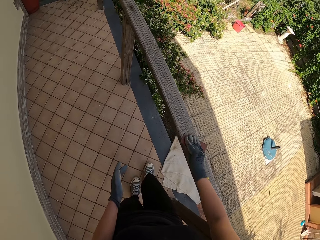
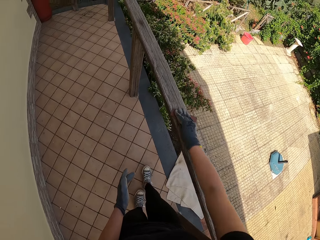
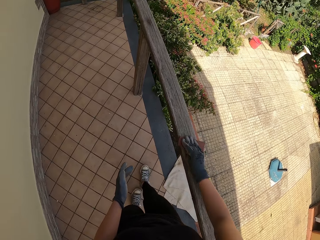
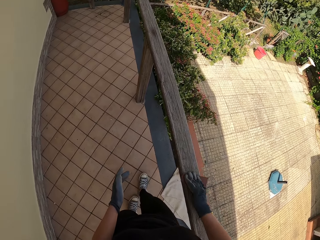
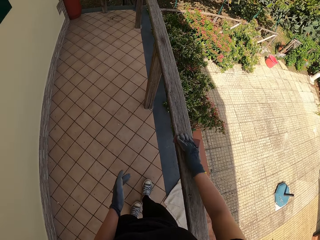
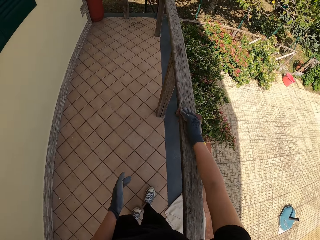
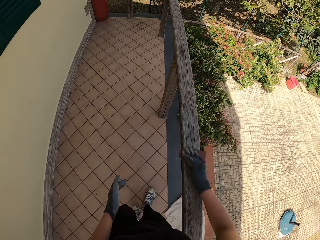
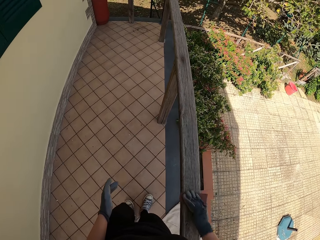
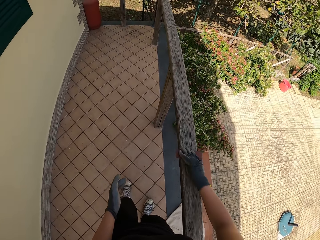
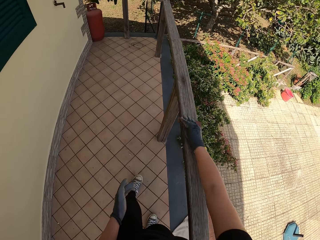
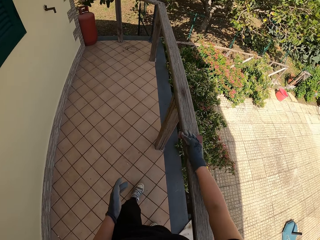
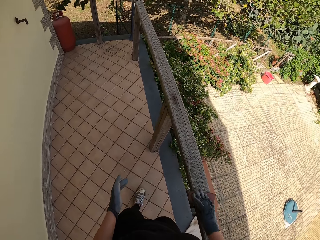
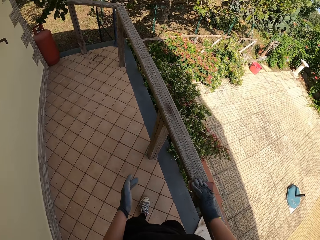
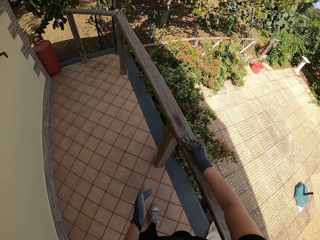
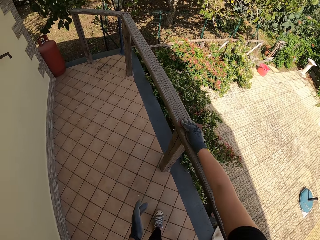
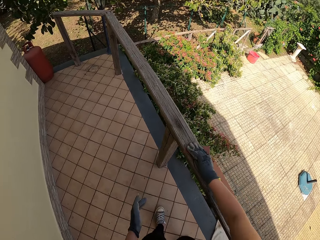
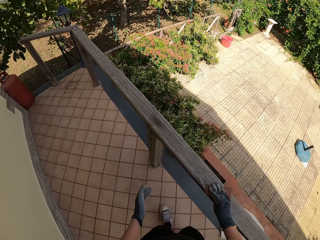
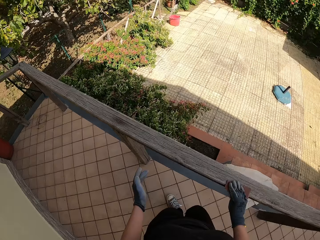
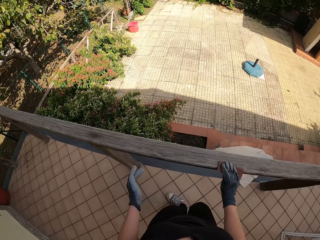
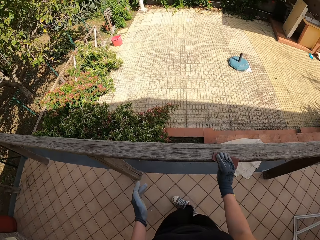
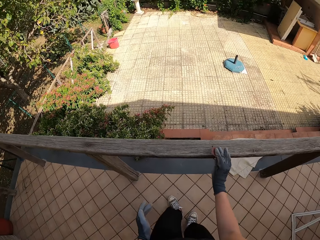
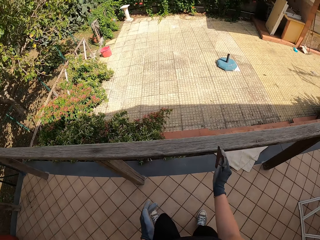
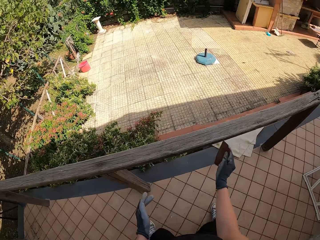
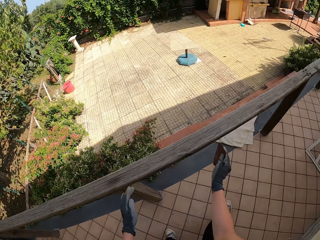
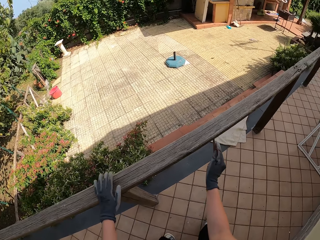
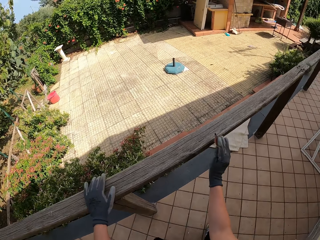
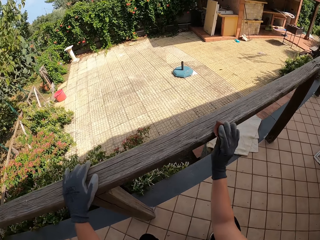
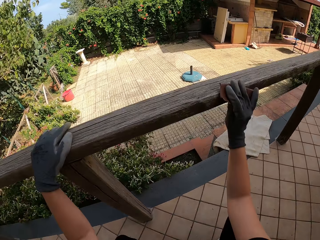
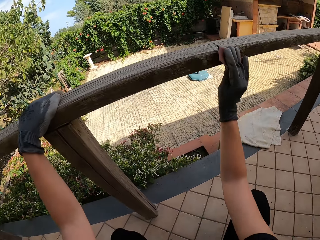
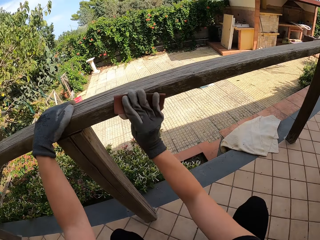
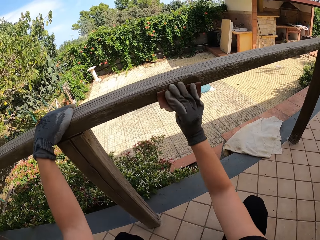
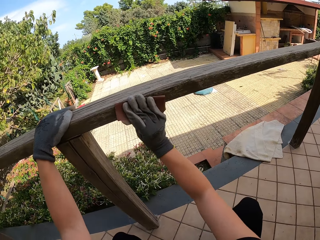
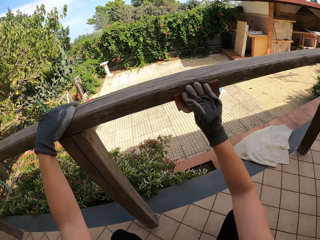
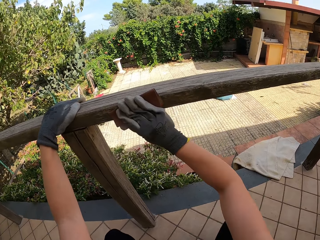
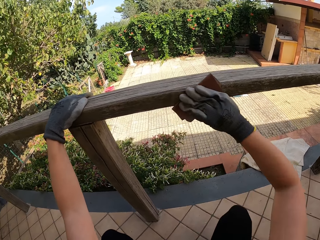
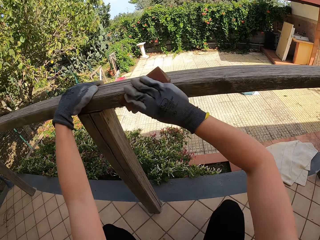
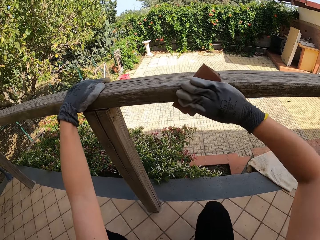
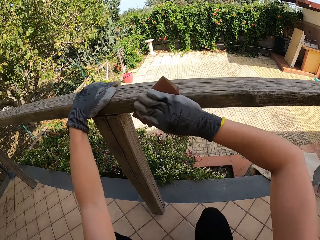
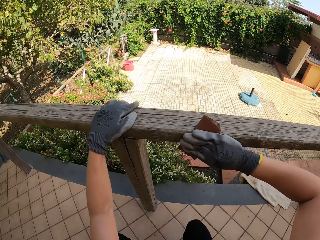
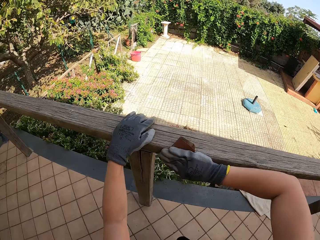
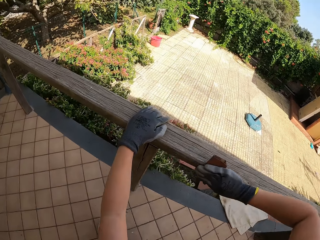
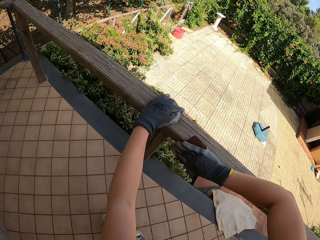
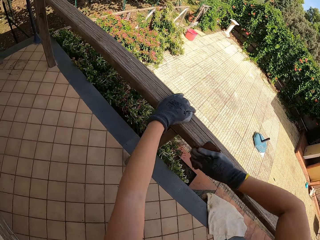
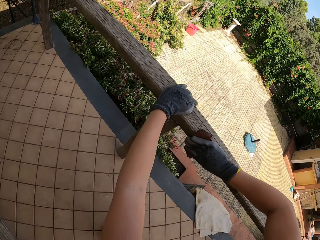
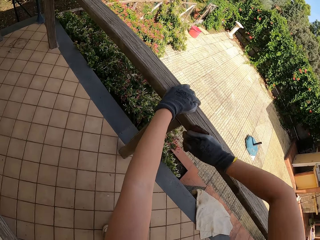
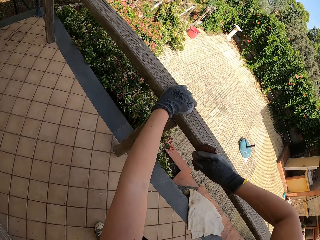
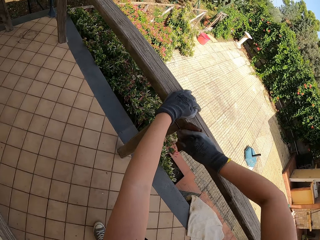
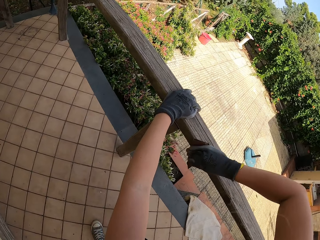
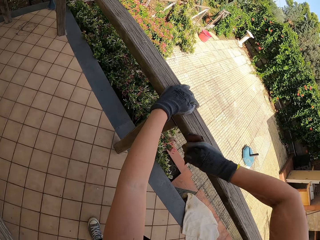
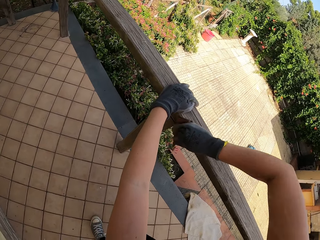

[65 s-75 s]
The camera wearer walks along the balcony. He scratches a wooden rail with a sandpaper. He stops scrubbing the balcony. He holds the balcony with his left hand, bends down, and scrubs the balcony with the sandpaper with his right hand.

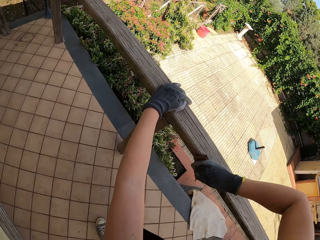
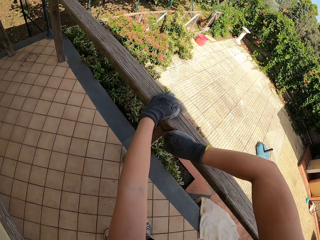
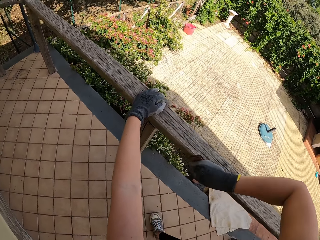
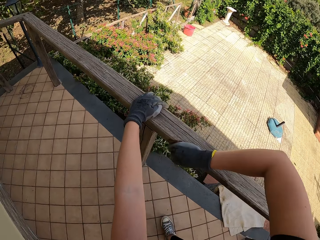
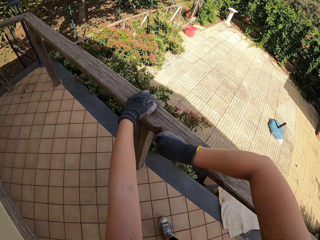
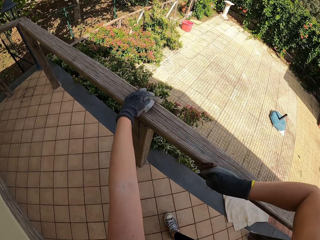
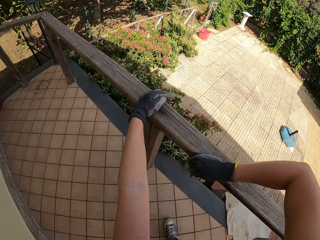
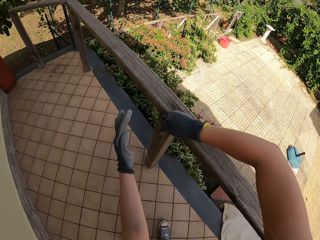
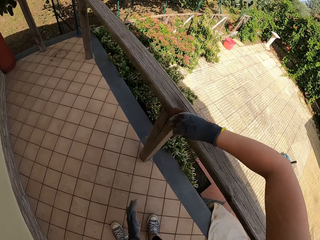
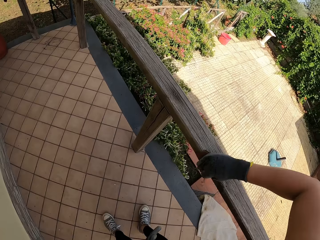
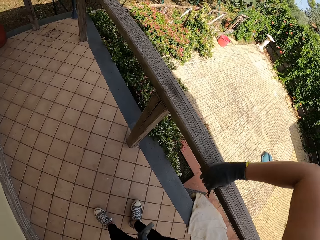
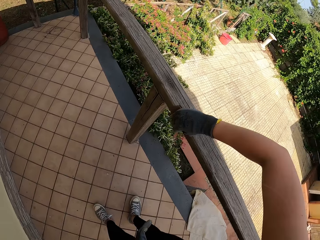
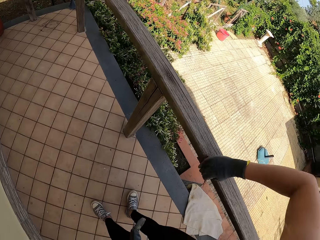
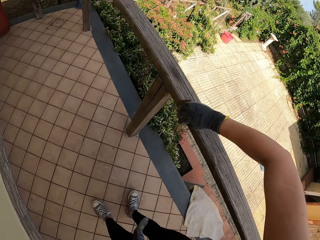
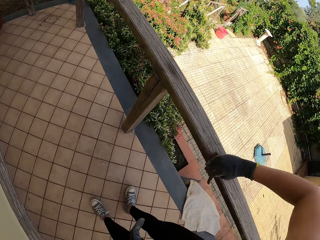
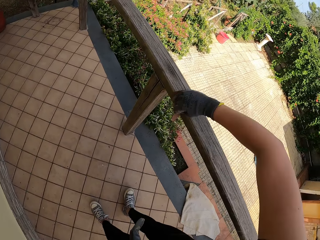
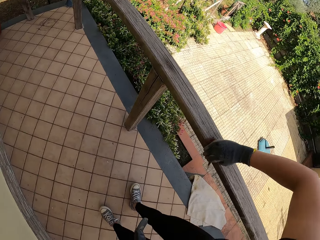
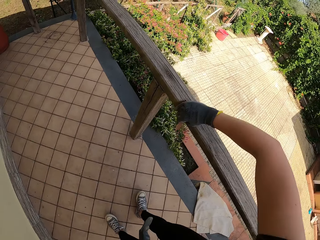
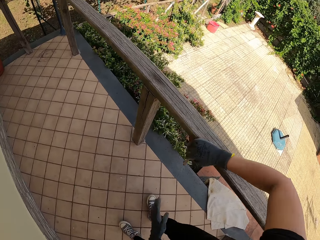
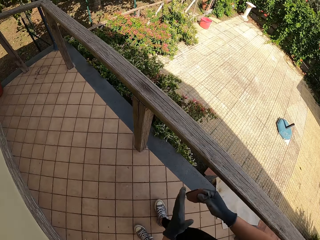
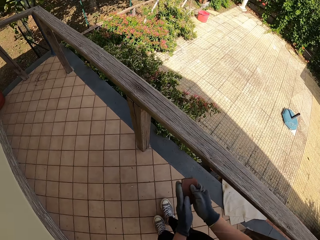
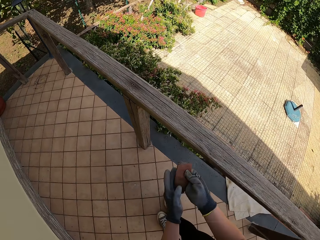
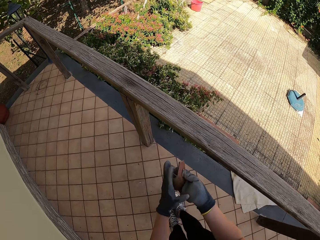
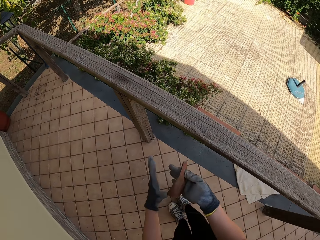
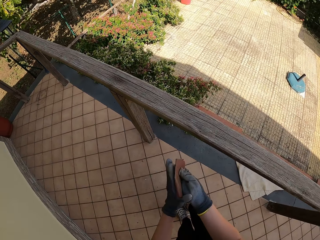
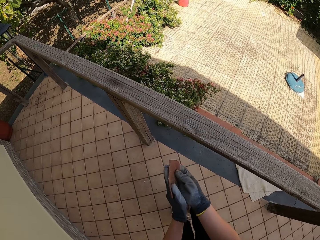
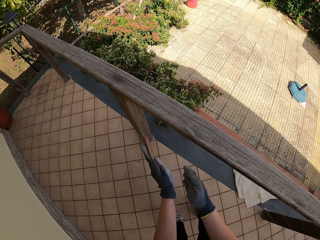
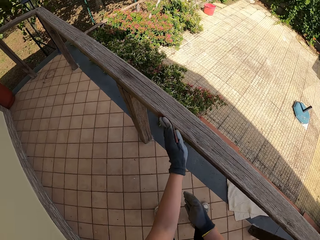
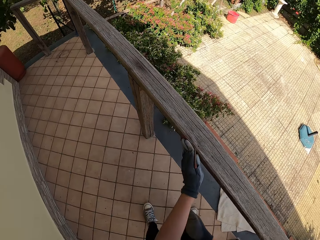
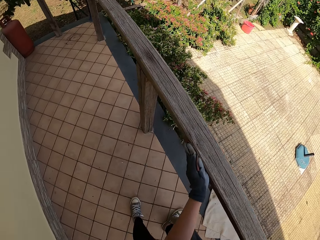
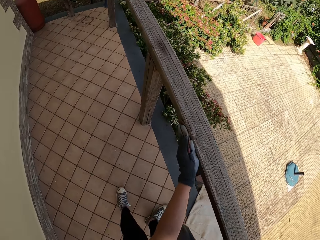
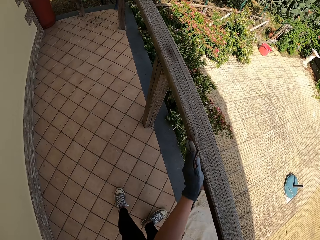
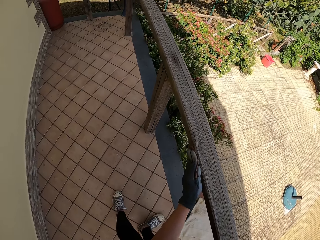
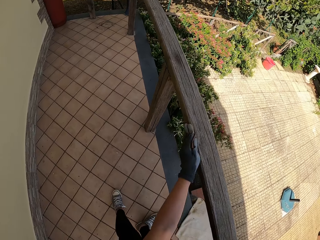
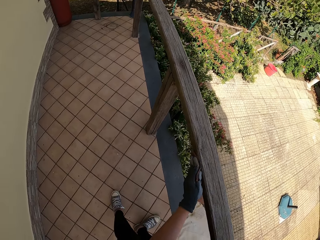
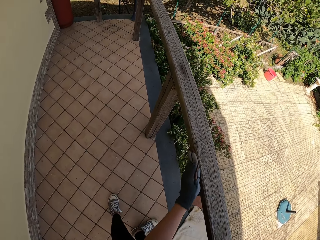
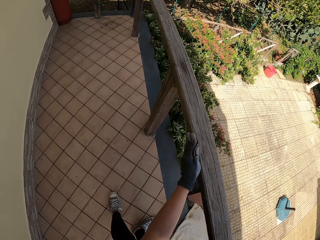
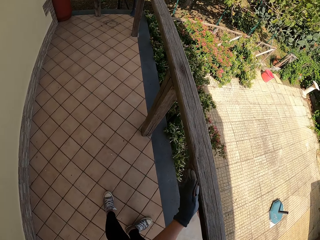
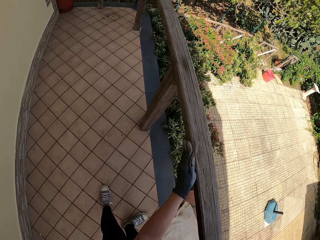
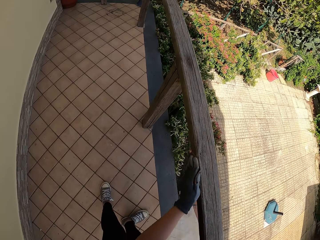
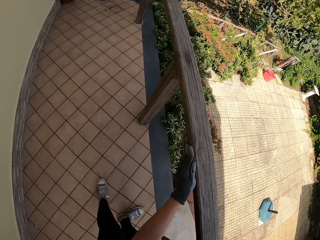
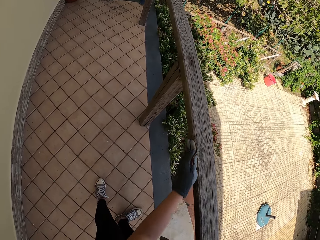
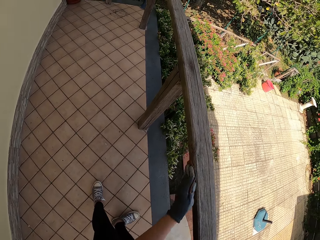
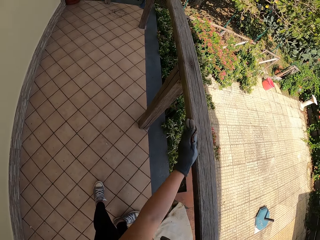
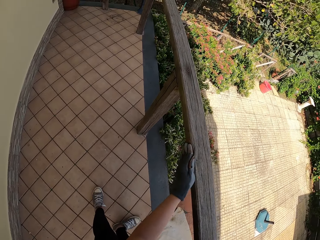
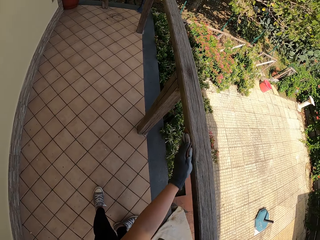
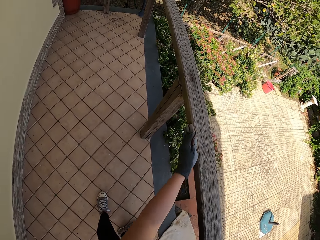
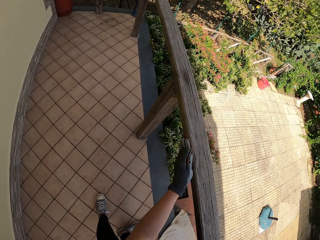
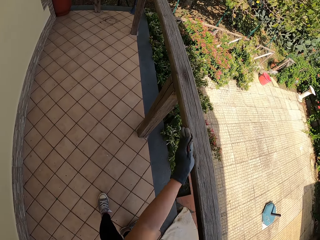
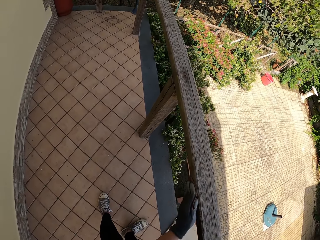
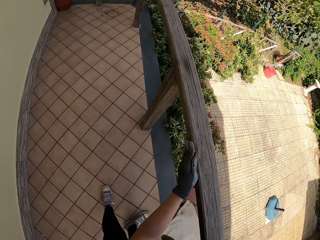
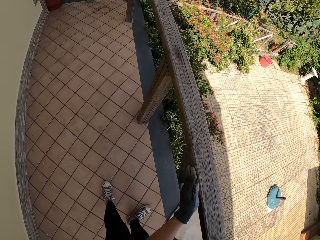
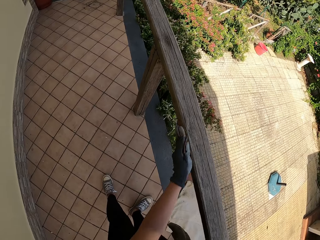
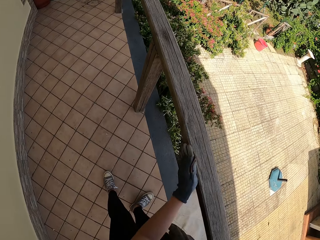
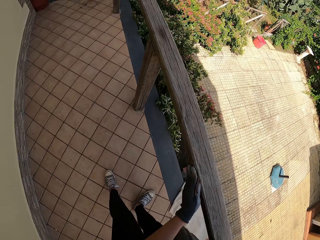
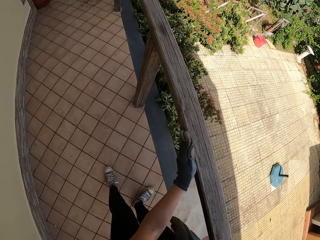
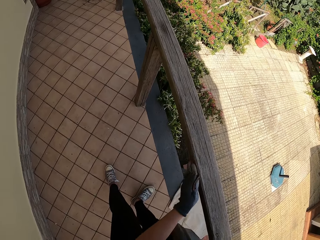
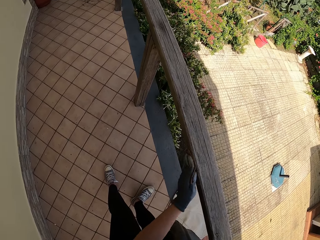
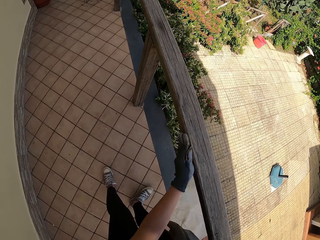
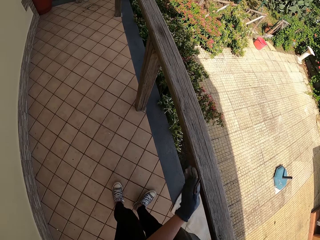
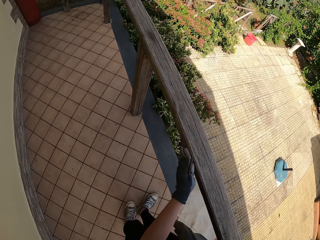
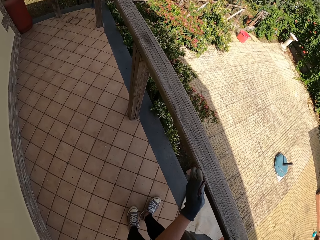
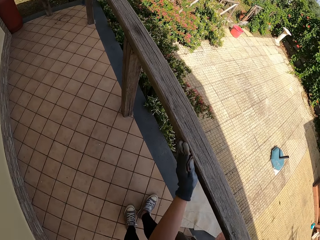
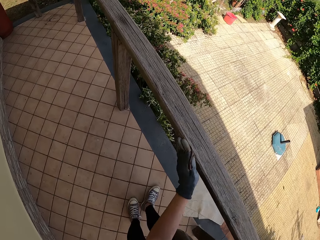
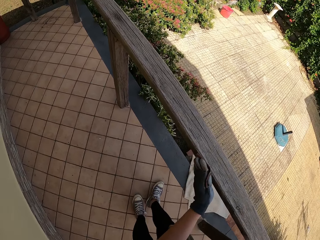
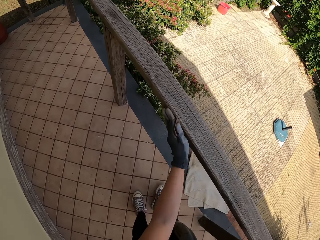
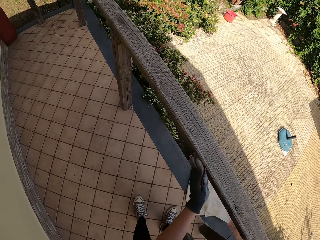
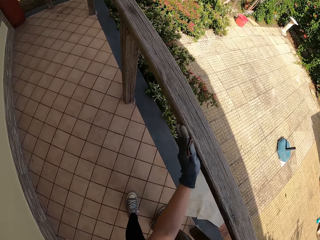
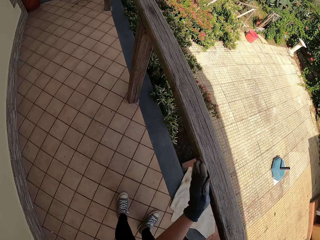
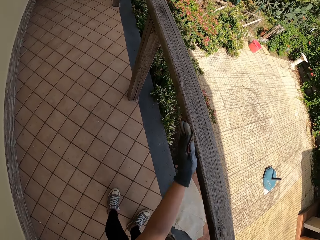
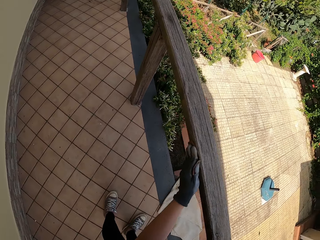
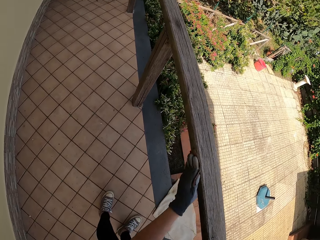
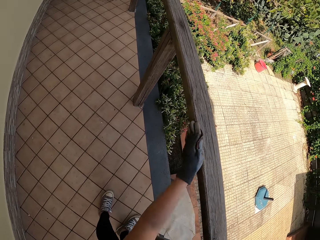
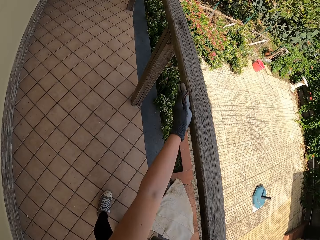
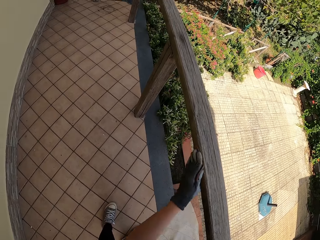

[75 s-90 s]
The camera wearer removes his left hand from the balcony. He stops scrubbing the balcony. He passes the sandpaper from the right hand to the left hand. He scrubs the balcony with the sandpaper.
